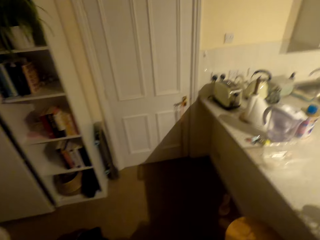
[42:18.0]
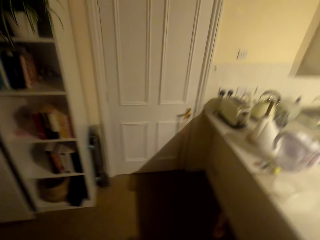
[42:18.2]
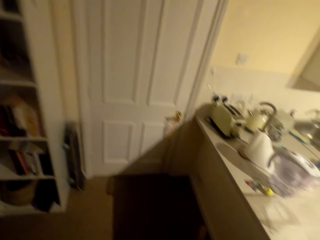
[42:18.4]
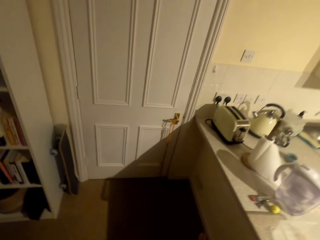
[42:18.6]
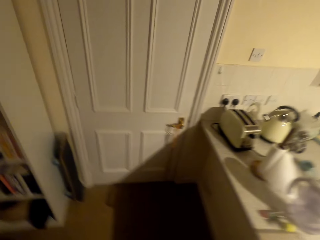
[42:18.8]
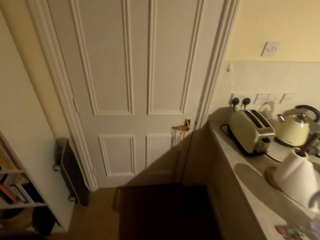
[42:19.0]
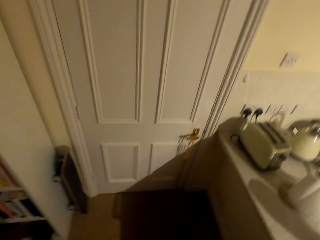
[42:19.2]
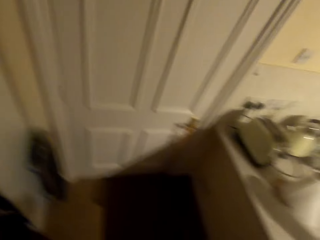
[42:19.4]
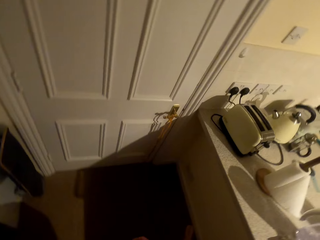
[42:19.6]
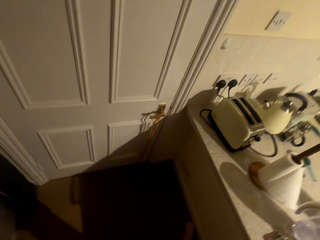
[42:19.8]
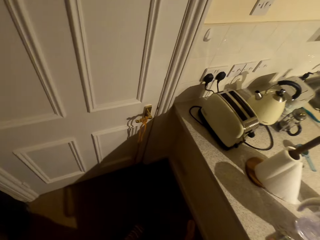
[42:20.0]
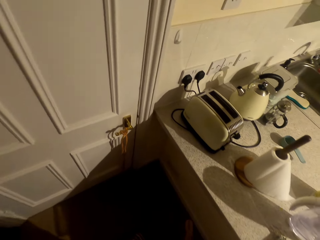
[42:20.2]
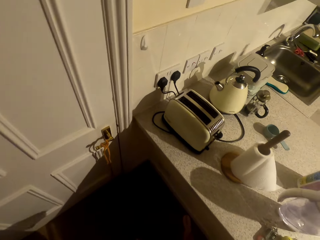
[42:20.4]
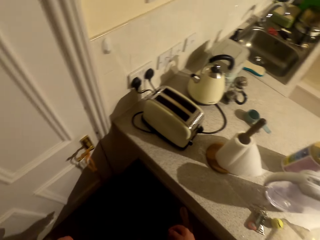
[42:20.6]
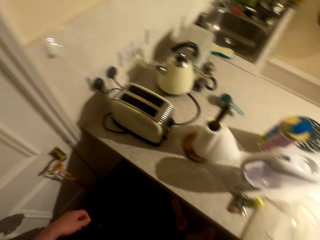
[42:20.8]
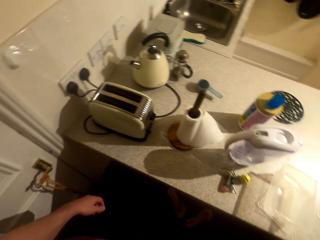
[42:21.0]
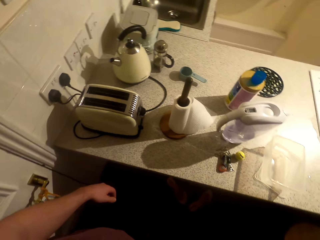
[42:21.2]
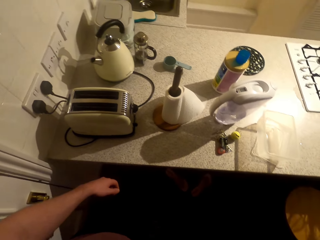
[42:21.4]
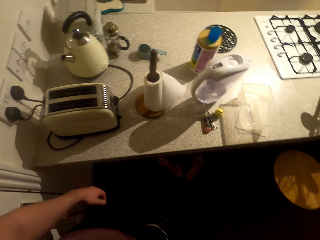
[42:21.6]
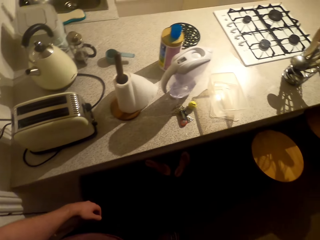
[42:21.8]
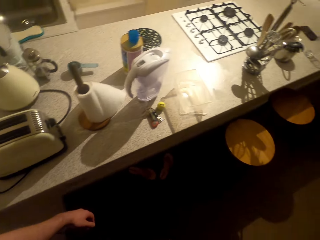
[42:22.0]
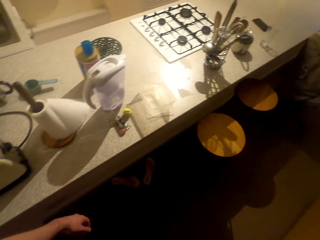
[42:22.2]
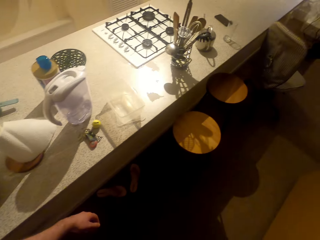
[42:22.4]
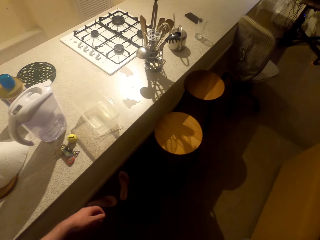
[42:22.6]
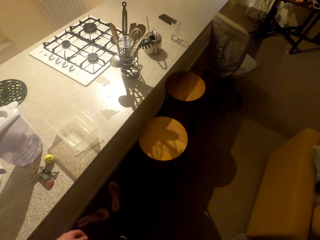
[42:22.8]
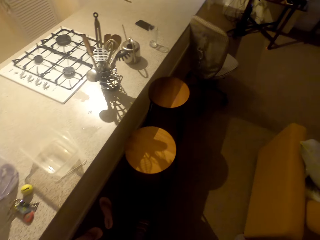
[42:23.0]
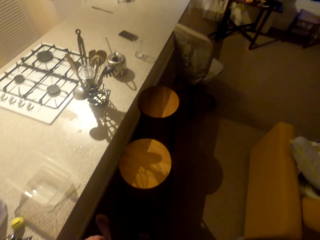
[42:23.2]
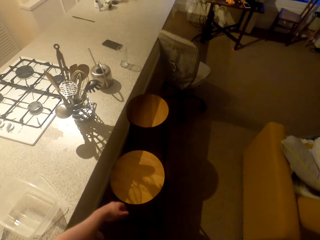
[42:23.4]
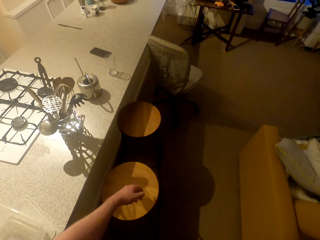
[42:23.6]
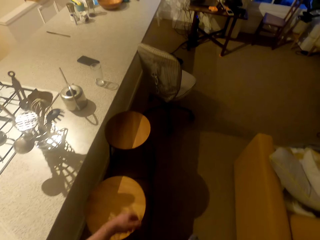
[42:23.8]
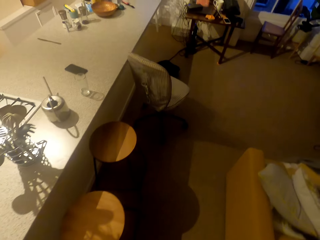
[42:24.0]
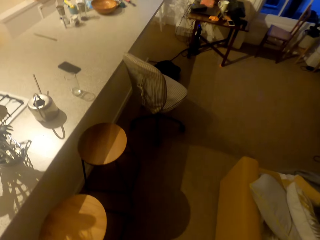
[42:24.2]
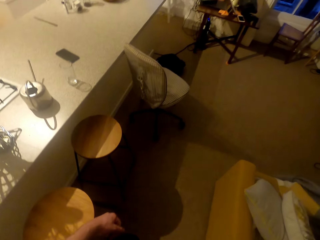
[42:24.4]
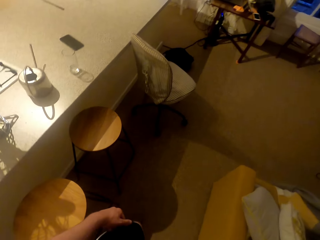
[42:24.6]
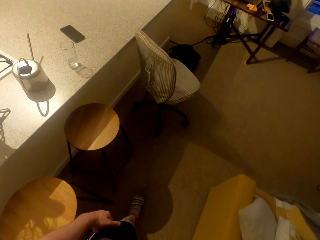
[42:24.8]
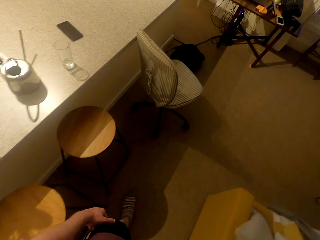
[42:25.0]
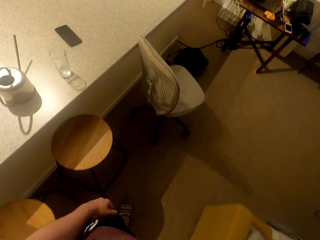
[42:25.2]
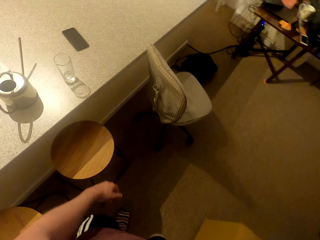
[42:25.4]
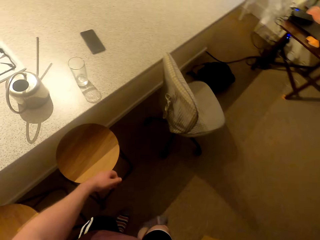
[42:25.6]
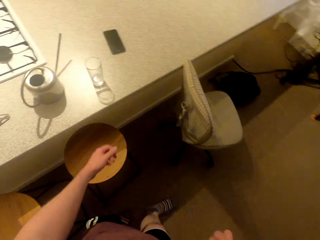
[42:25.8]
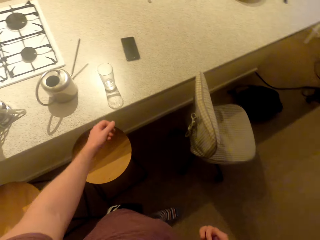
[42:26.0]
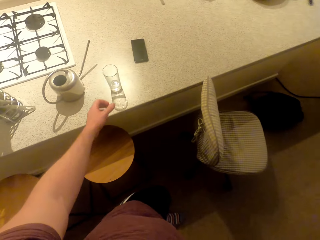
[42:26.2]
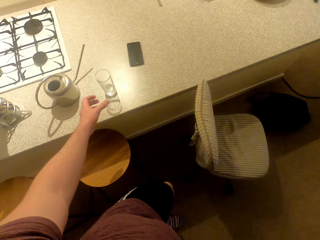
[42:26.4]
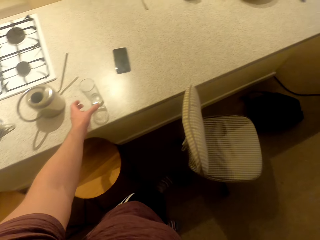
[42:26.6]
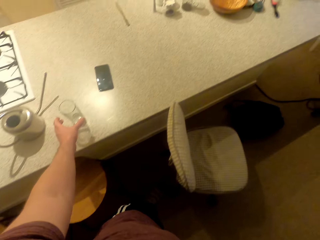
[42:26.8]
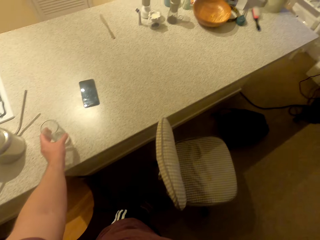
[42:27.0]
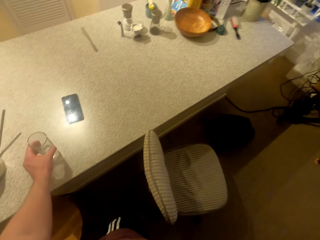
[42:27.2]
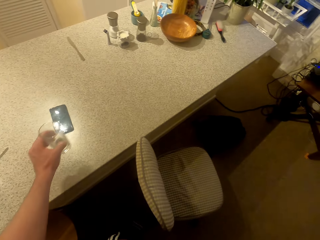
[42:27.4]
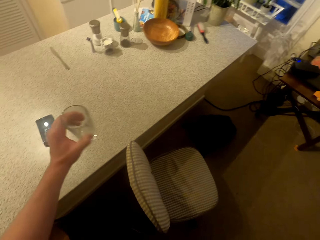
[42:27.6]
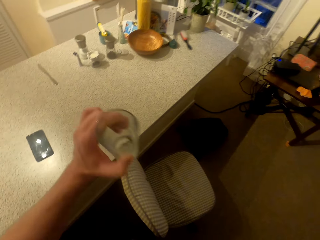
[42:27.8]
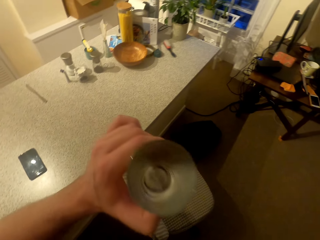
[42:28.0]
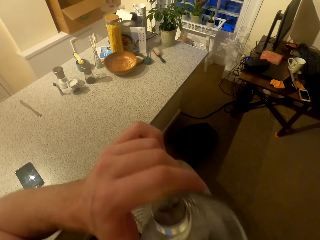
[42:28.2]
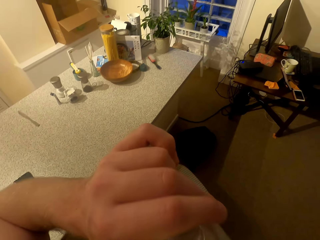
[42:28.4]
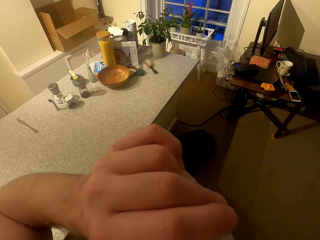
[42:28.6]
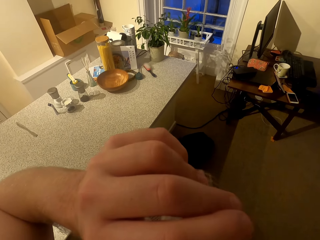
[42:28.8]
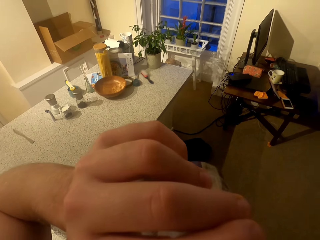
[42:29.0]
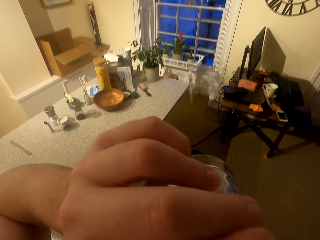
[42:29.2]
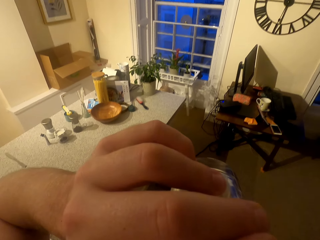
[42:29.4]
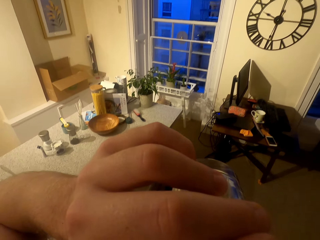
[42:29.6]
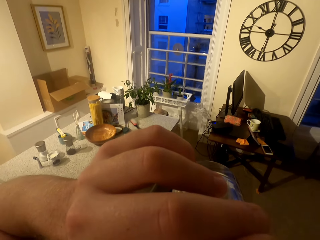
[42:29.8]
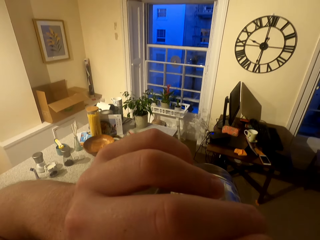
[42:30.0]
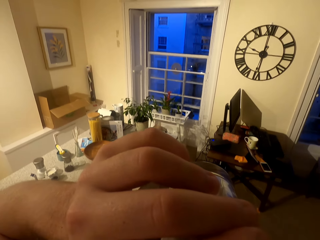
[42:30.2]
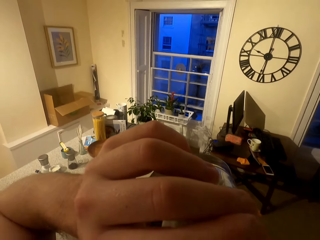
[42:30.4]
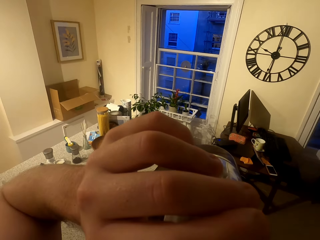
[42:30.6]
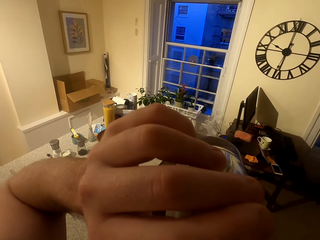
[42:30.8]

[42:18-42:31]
The camera wearer walks back and drinks some water.

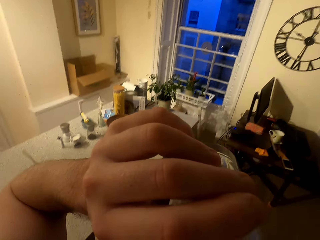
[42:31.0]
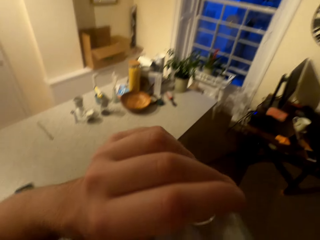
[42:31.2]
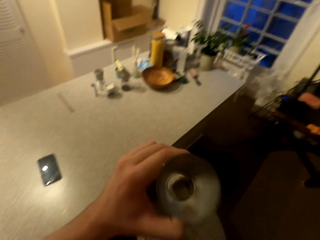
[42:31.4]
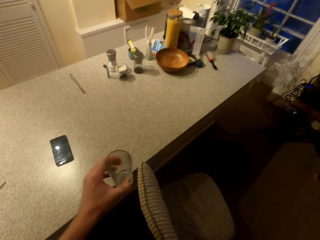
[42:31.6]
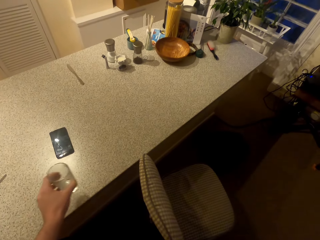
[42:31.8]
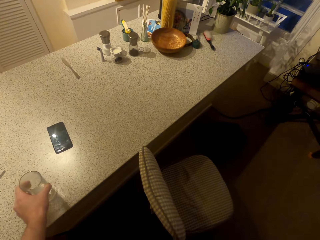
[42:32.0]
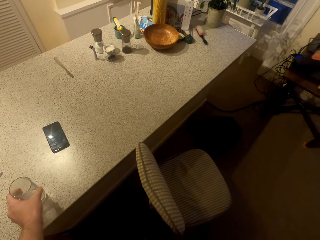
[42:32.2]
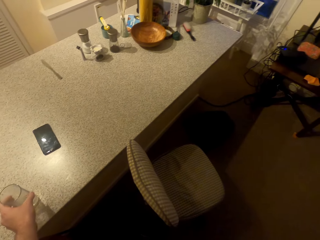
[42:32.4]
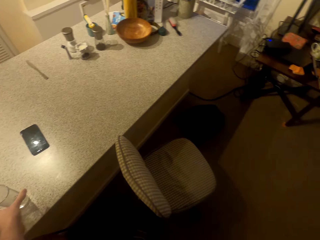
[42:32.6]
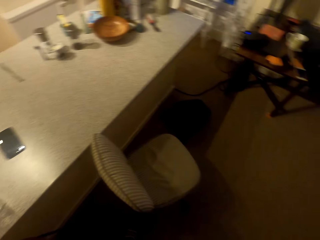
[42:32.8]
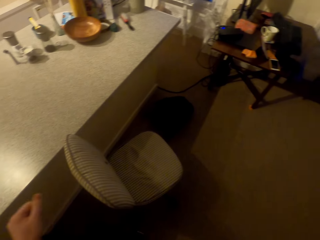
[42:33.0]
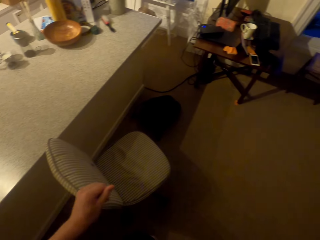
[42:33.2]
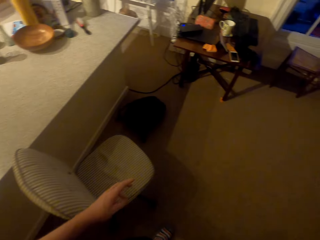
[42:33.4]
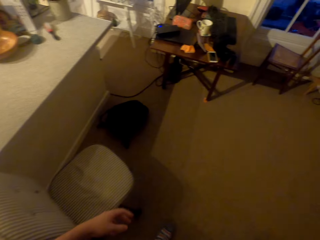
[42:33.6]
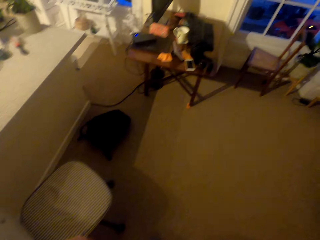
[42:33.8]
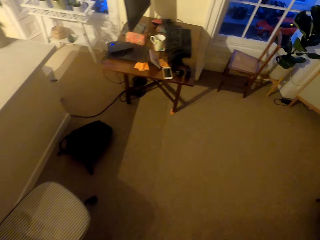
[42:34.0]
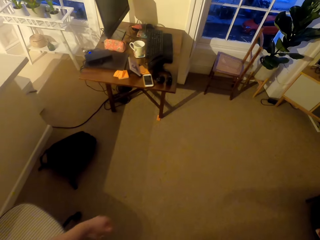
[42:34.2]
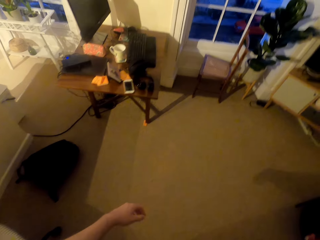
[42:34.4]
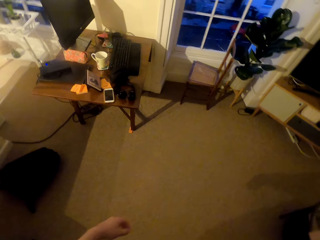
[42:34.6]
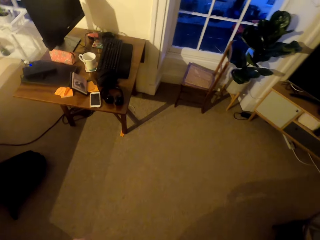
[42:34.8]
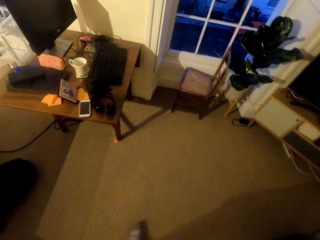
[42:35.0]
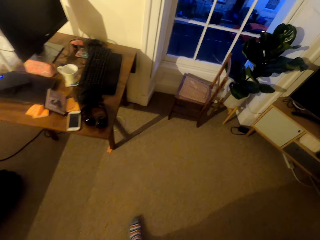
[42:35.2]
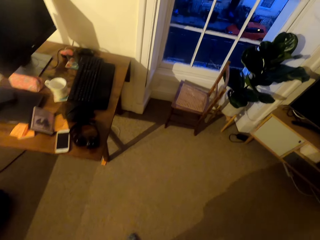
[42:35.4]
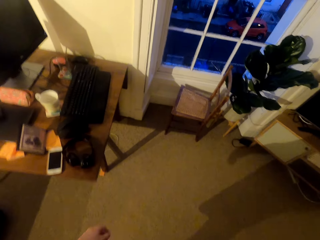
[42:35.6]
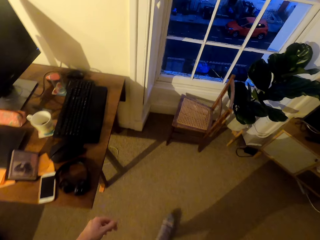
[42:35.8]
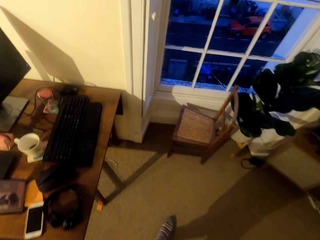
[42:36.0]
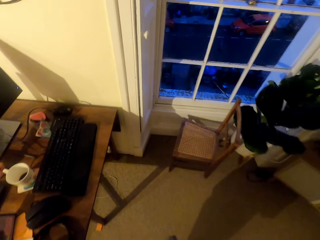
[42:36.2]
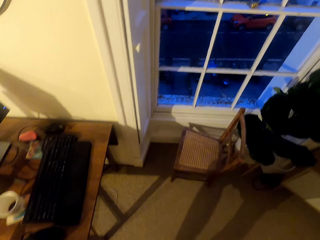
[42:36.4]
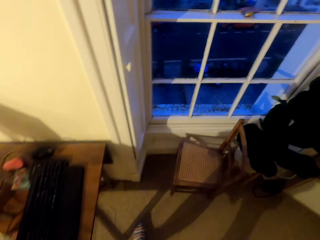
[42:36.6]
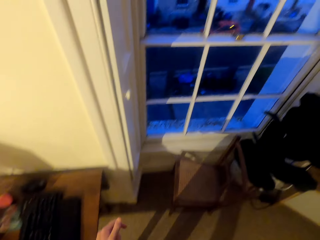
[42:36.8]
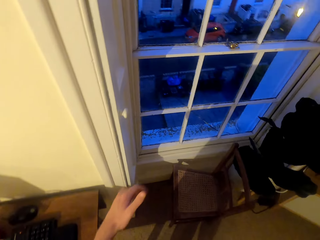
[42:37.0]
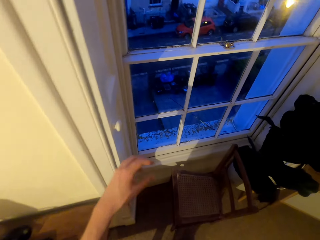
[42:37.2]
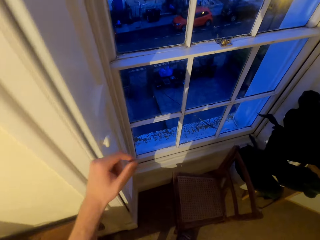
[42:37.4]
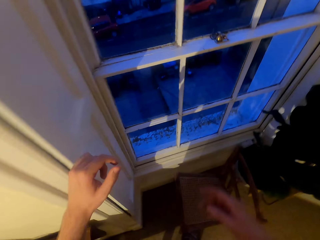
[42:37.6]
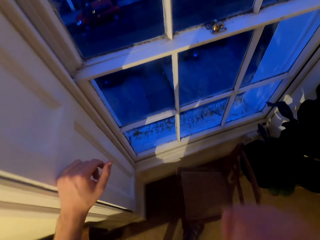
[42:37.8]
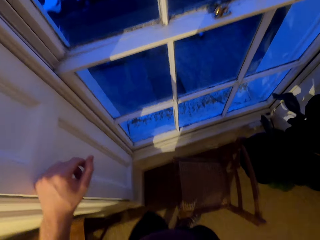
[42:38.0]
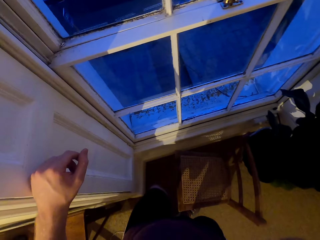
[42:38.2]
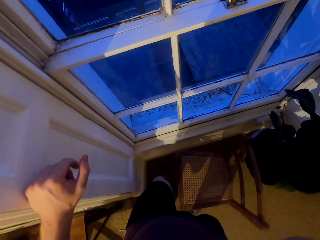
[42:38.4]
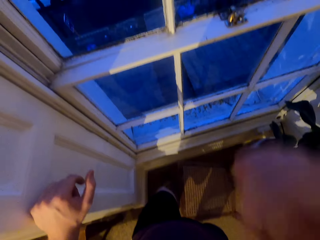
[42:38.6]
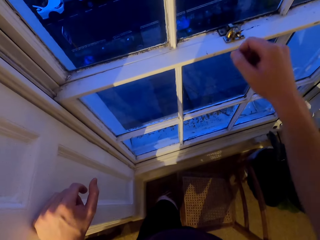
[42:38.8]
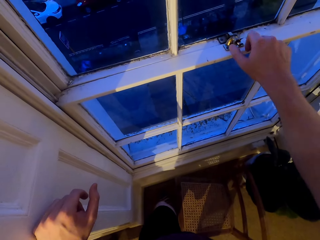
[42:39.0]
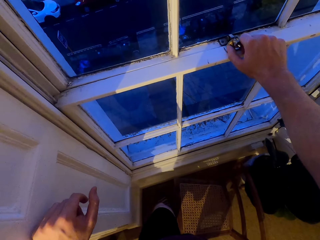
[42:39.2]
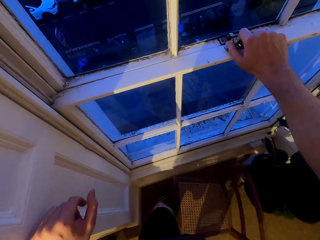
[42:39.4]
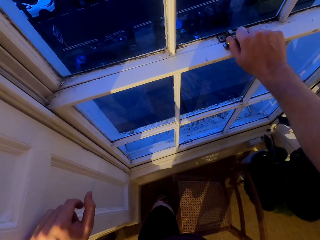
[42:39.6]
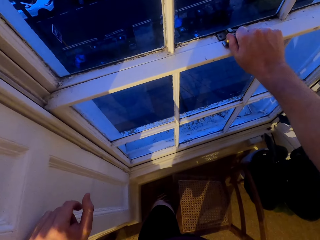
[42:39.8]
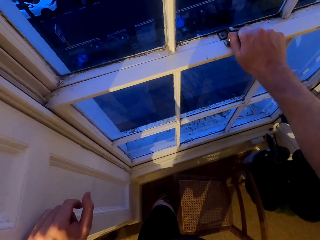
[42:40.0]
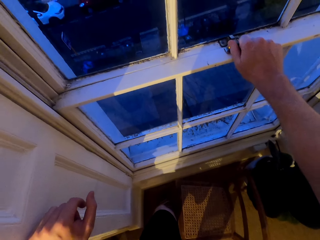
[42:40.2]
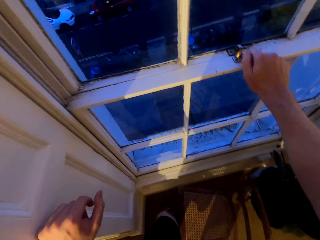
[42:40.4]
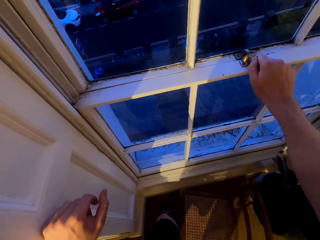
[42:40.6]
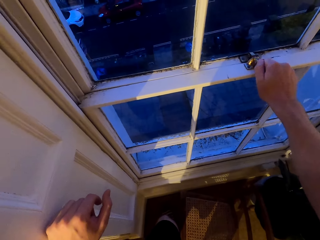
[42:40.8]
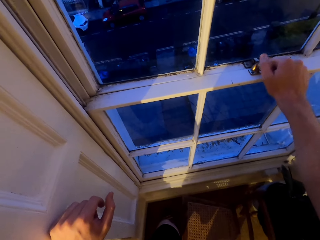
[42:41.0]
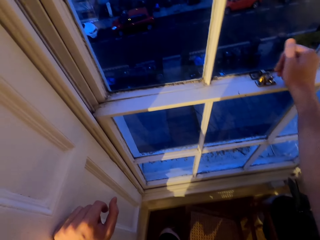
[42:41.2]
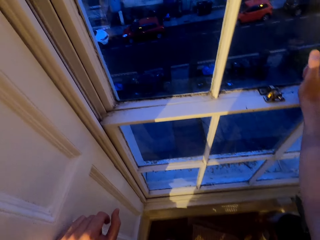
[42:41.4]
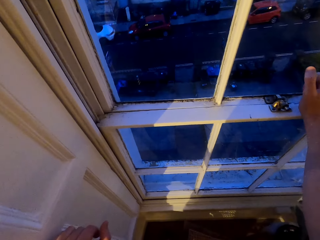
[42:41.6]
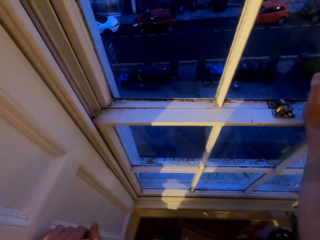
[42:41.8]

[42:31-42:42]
The camera wearer places the glass on the kitchen counter.
